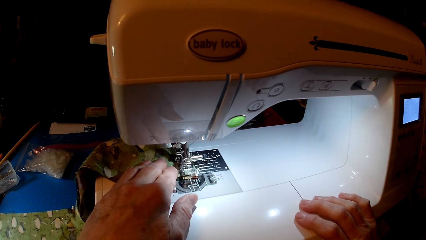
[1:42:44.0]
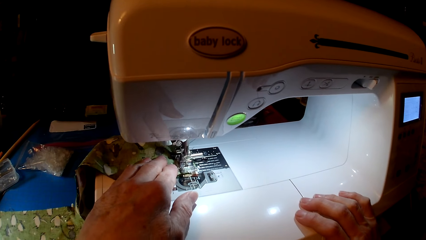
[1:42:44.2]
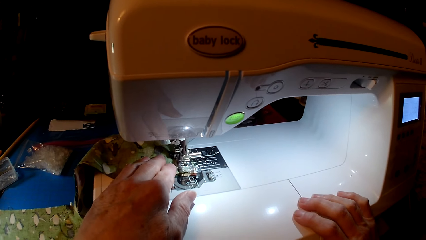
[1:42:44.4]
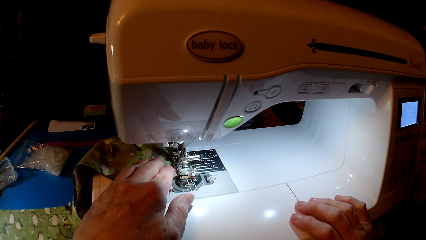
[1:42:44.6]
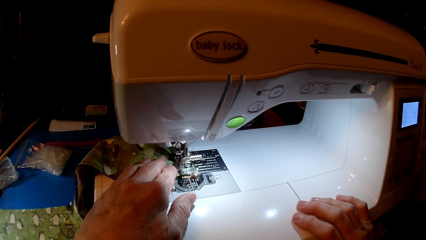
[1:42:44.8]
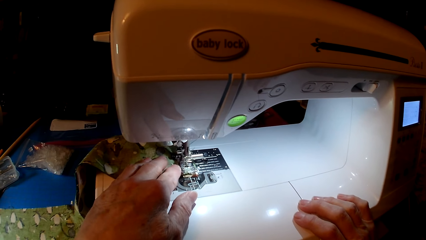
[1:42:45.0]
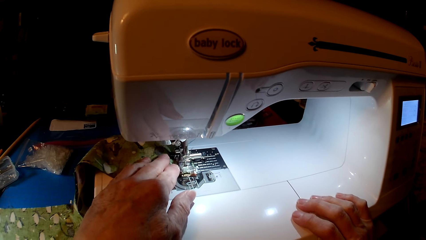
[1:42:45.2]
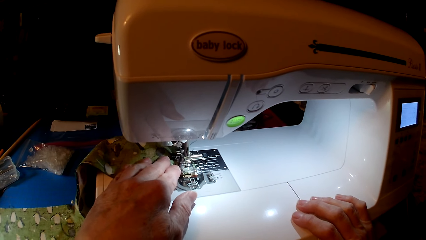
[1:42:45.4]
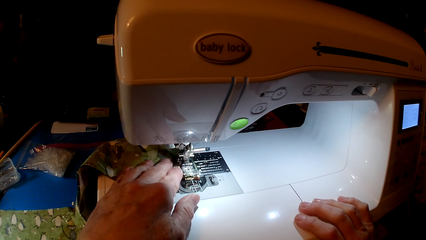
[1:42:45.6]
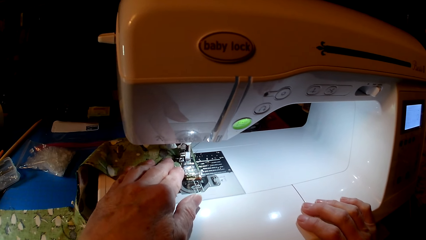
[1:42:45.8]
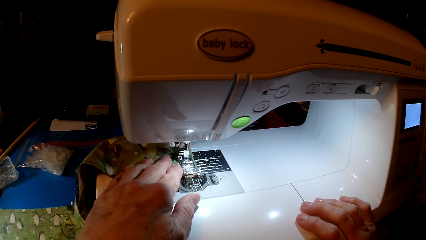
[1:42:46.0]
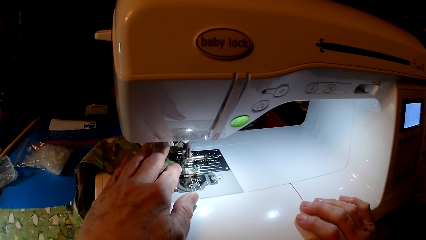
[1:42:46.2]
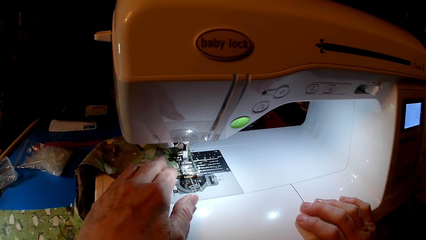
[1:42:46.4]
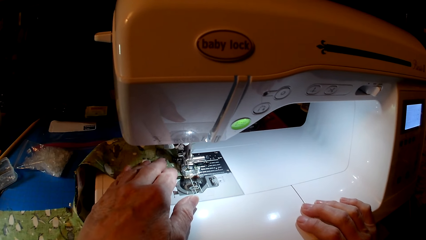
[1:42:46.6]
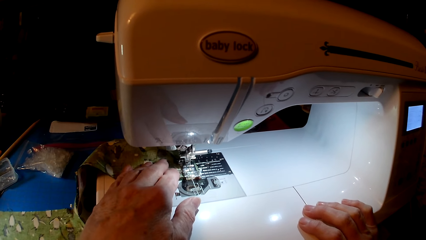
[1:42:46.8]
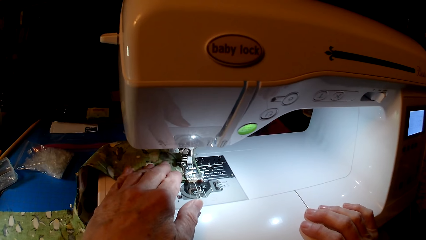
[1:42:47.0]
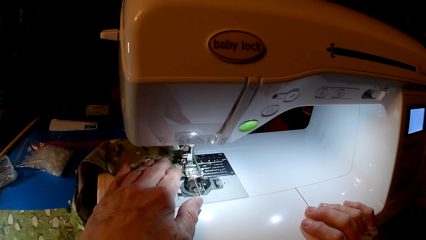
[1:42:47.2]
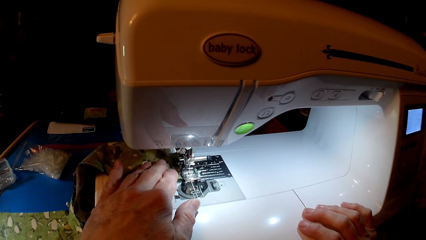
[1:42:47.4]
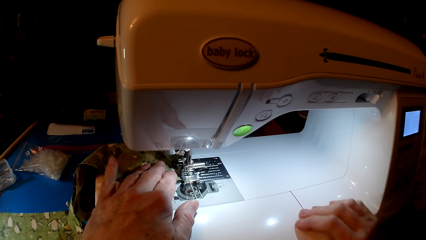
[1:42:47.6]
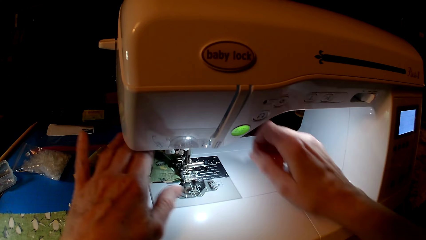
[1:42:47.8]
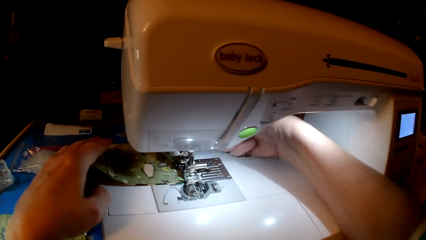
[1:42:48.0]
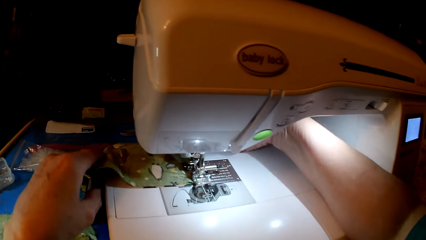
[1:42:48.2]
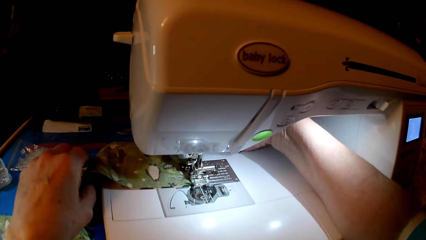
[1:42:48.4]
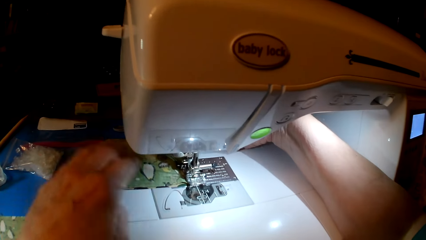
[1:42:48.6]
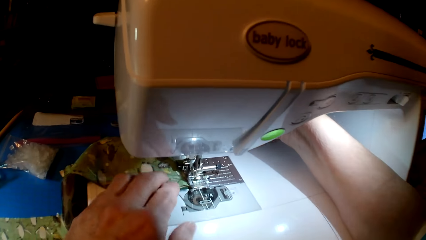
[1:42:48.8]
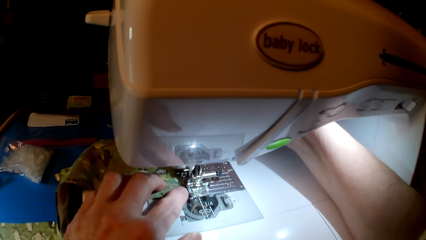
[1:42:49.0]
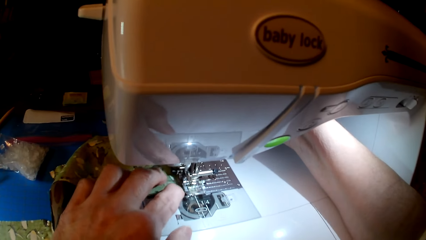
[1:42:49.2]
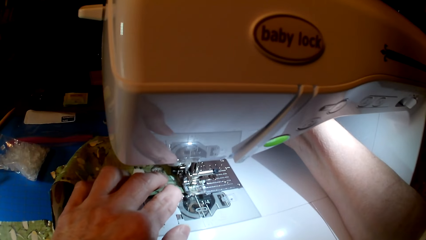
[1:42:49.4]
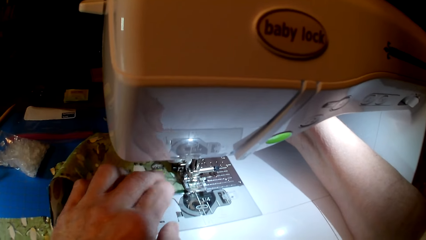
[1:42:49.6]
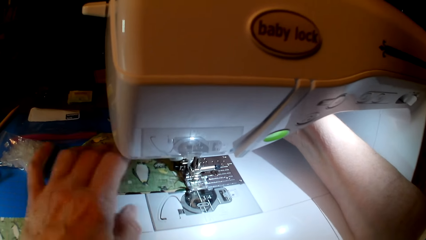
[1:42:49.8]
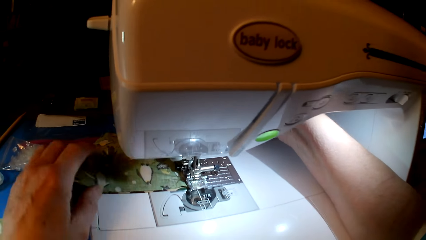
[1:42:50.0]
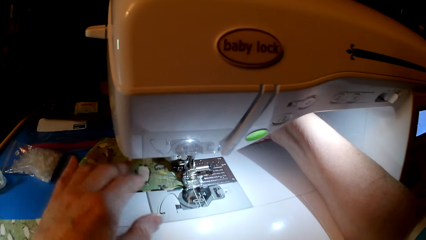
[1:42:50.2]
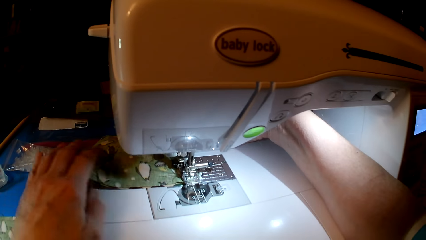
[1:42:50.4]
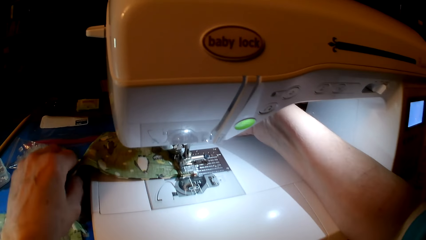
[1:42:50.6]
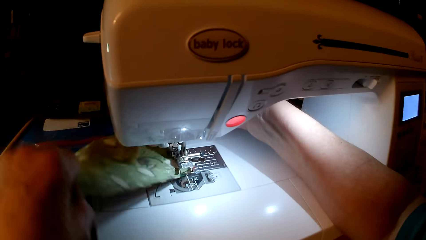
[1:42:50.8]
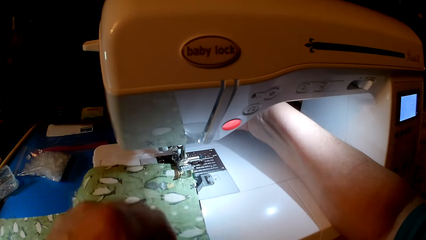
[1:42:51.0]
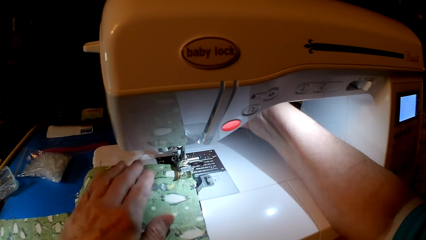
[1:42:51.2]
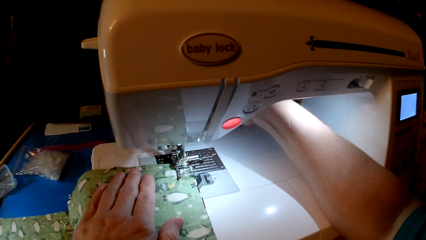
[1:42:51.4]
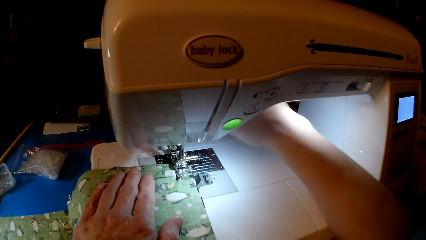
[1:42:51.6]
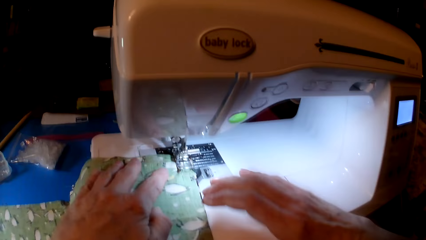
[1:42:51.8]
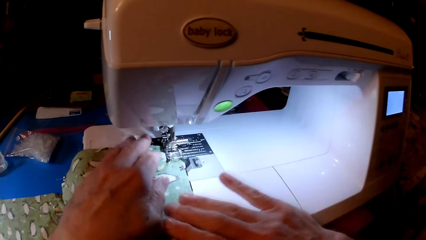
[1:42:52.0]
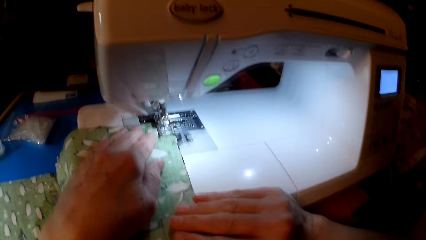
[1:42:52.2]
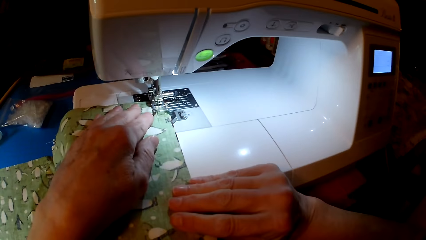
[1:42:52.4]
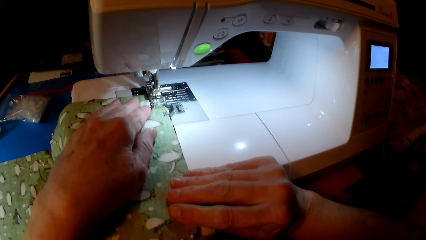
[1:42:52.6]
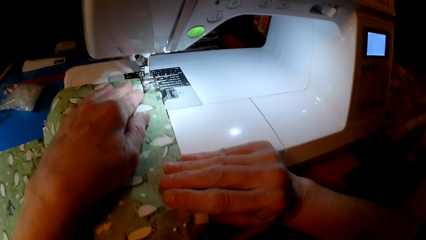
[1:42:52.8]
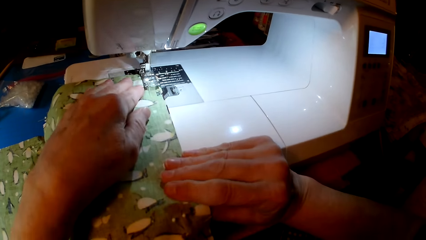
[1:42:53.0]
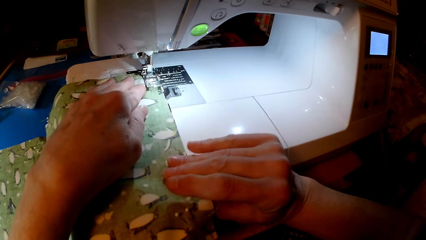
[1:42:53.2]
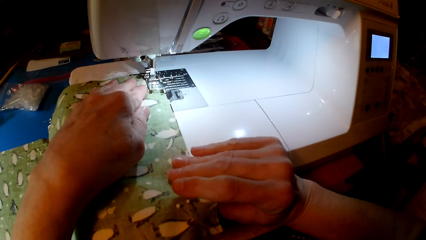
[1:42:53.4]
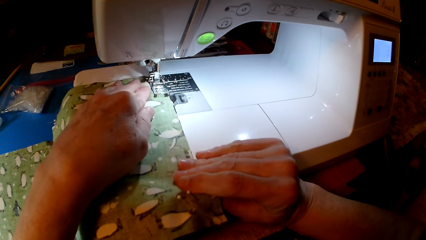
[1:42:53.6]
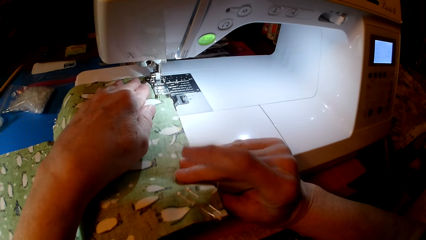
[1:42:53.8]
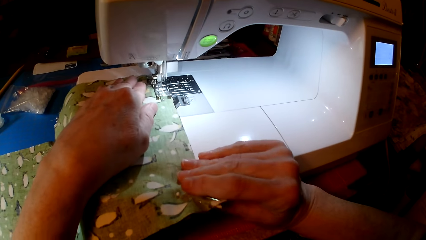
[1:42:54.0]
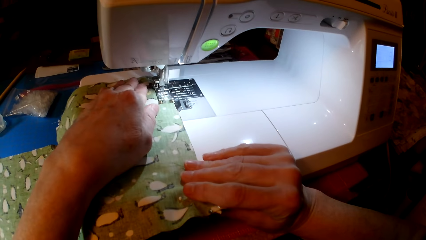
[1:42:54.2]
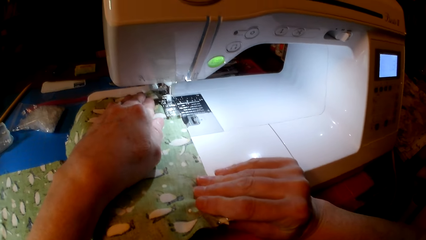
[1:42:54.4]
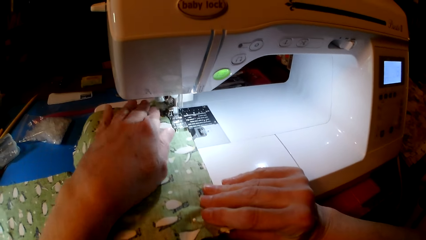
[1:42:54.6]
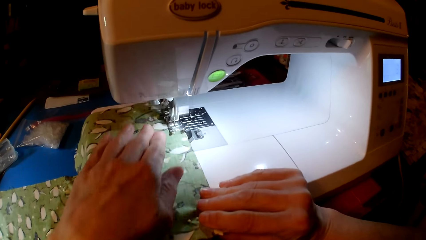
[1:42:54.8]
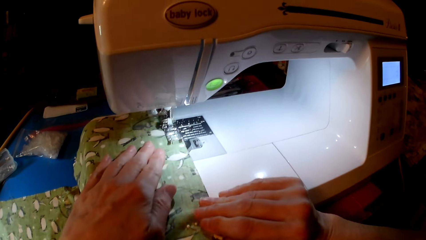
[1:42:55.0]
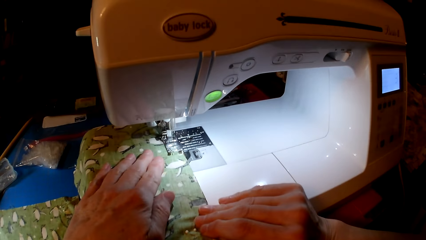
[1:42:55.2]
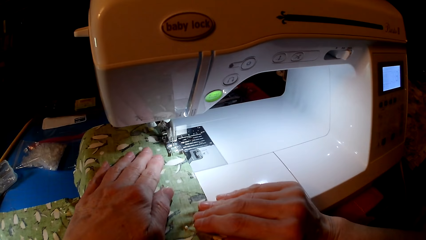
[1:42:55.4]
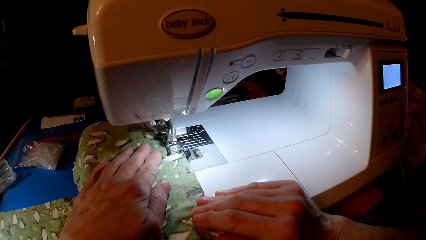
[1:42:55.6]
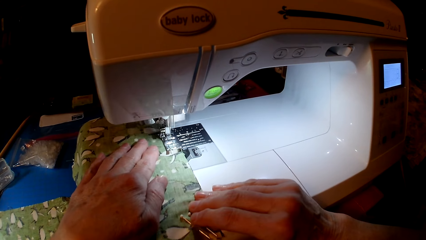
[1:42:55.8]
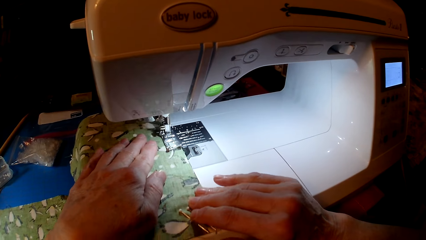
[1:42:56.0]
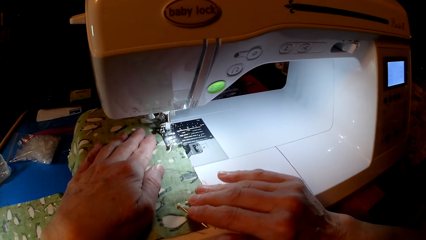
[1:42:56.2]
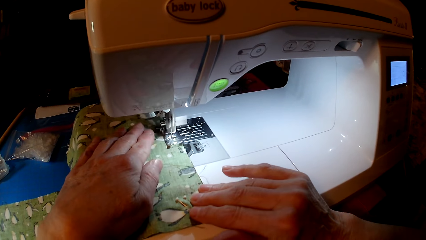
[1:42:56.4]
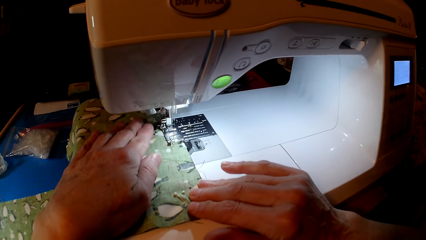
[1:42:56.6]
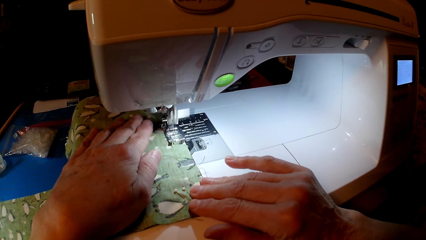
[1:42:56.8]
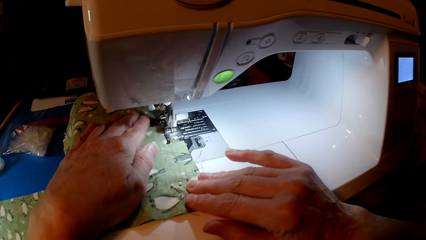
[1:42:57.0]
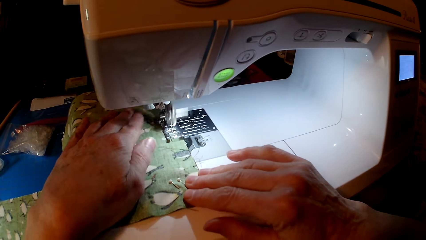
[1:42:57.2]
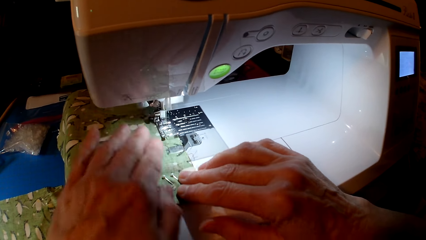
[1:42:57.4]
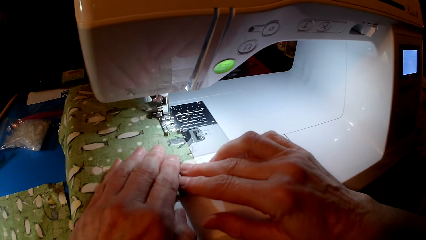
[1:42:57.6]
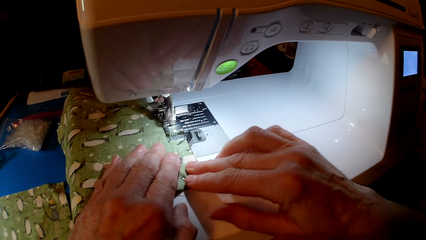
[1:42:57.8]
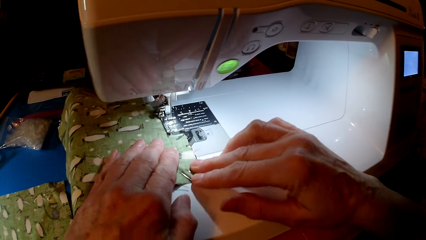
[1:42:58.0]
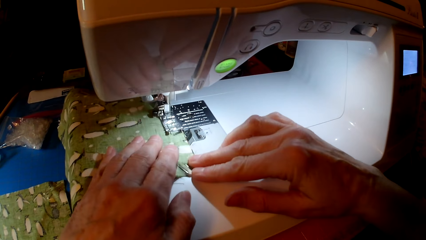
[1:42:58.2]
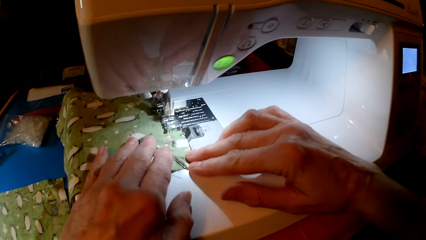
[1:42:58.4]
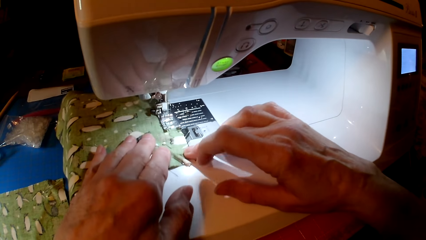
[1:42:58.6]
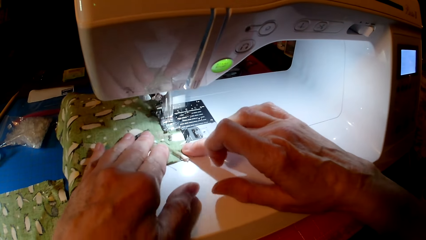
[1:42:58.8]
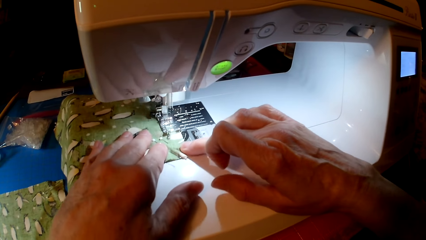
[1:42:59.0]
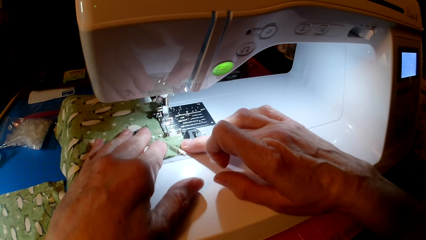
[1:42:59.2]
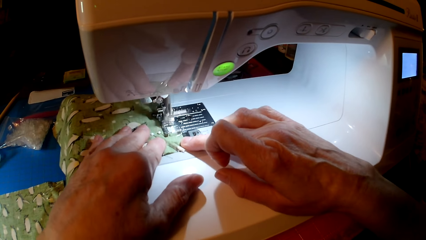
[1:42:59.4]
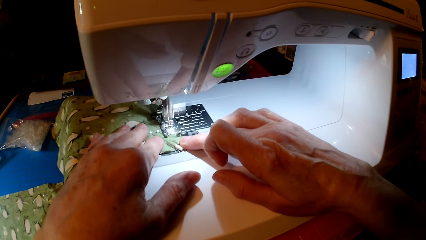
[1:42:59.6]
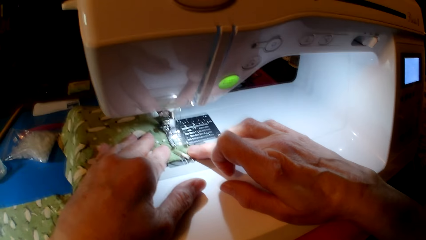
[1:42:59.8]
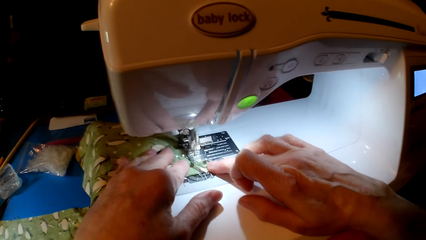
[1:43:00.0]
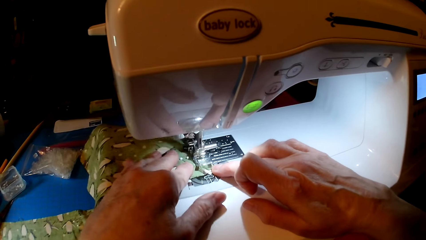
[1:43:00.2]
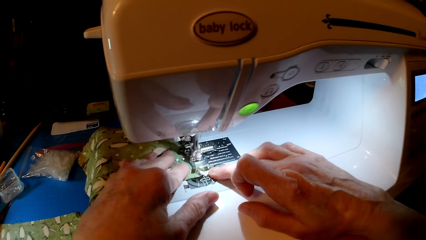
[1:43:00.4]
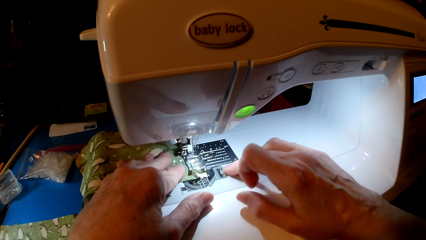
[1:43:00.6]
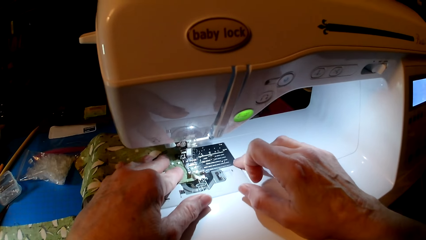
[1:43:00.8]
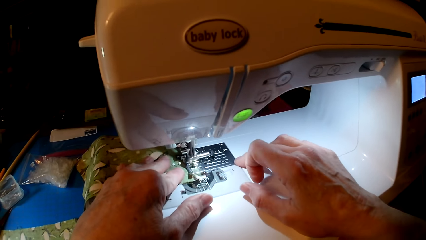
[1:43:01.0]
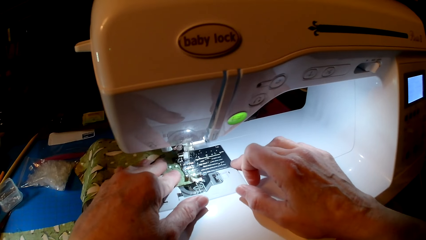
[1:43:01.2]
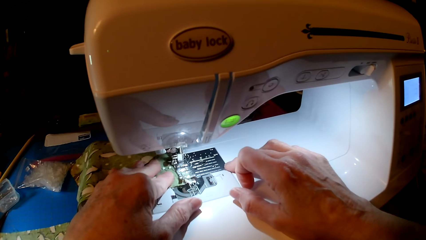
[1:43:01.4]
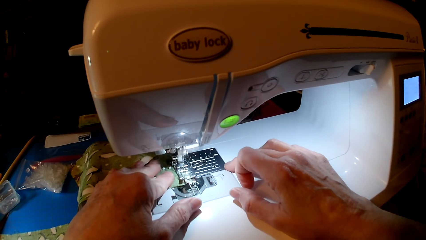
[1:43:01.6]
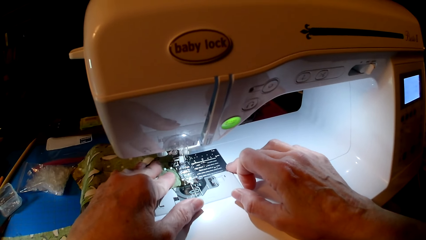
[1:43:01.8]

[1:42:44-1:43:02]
The camera wearer looks at the cloth, holds the sewing machine, turns the cloth and sews the cloth.
